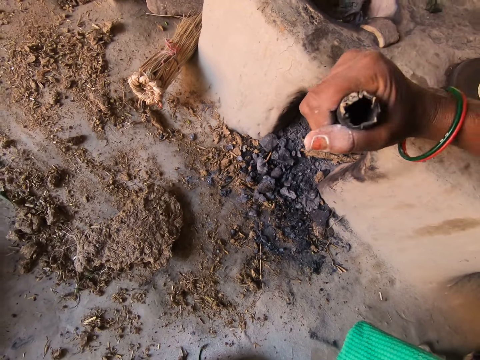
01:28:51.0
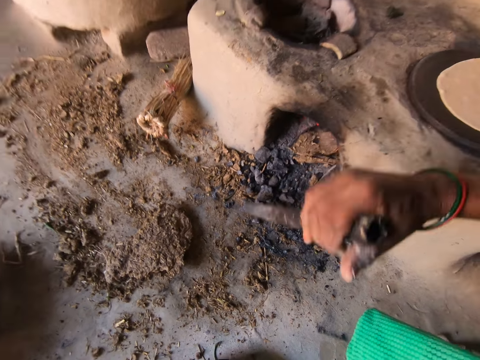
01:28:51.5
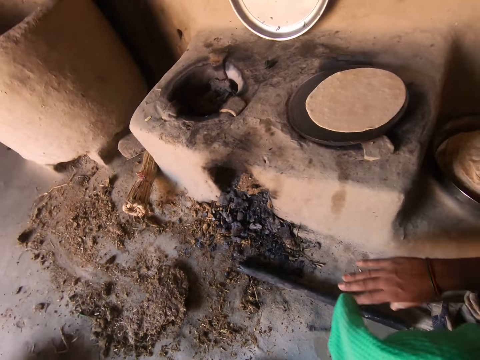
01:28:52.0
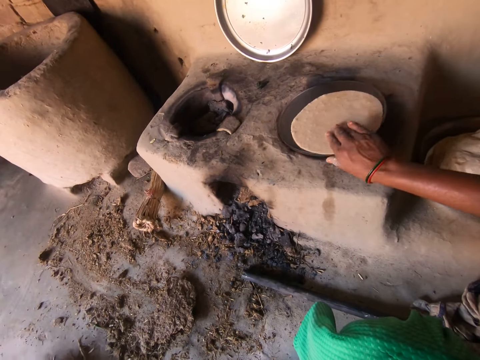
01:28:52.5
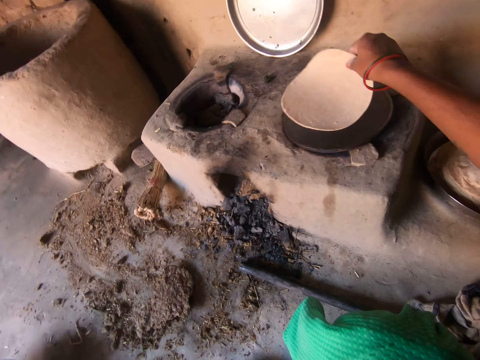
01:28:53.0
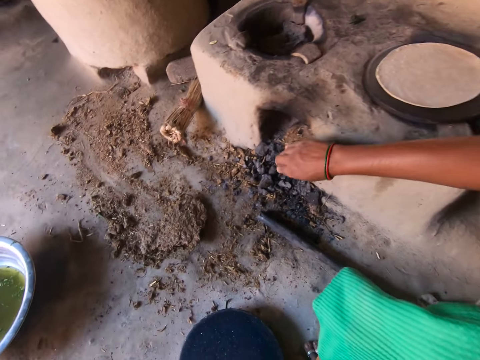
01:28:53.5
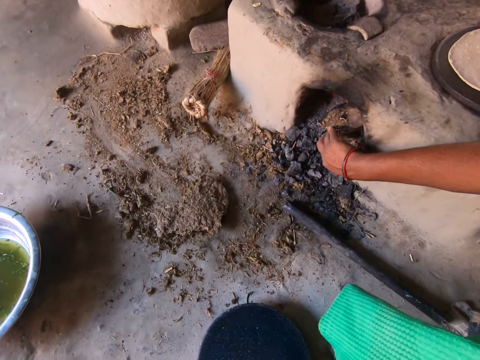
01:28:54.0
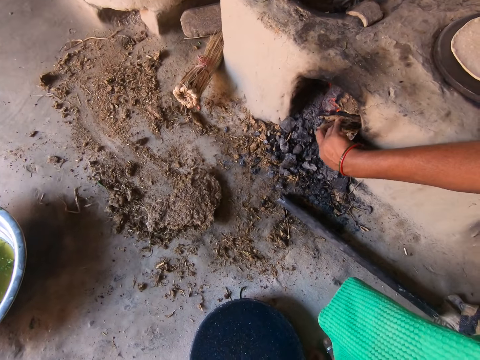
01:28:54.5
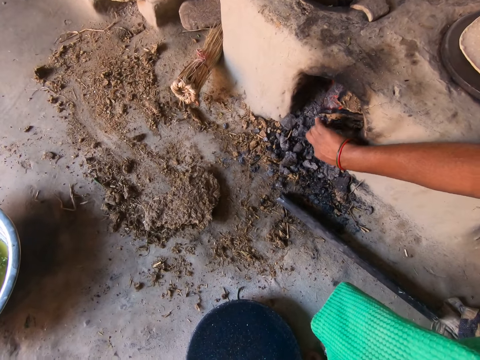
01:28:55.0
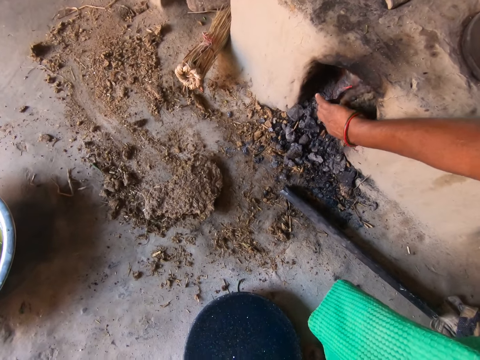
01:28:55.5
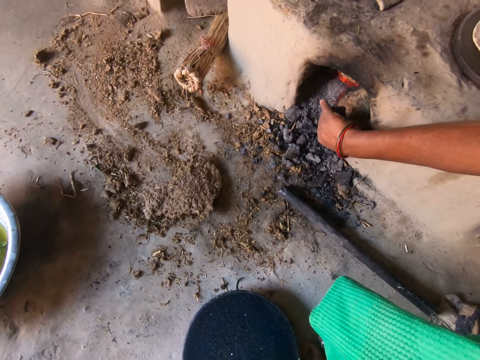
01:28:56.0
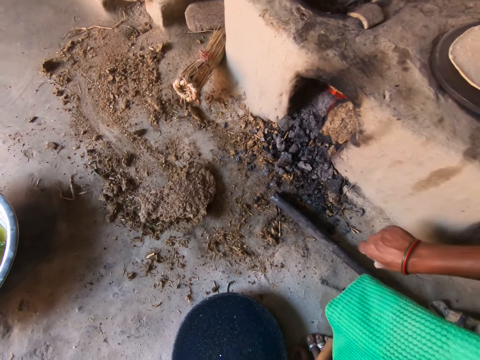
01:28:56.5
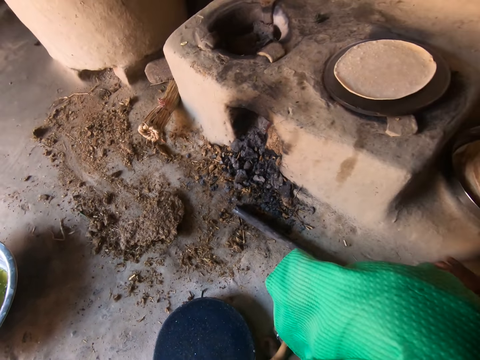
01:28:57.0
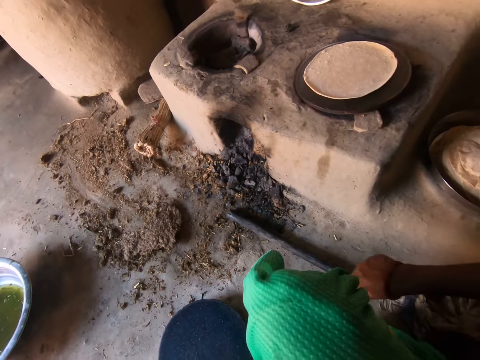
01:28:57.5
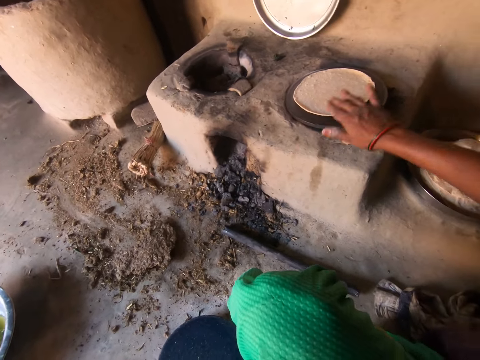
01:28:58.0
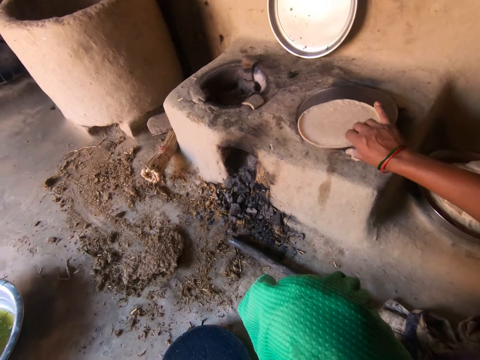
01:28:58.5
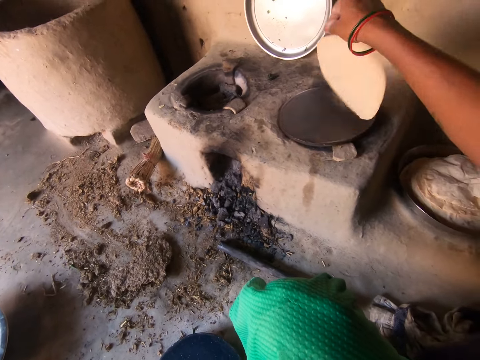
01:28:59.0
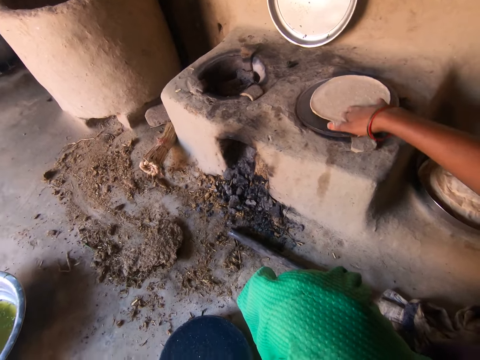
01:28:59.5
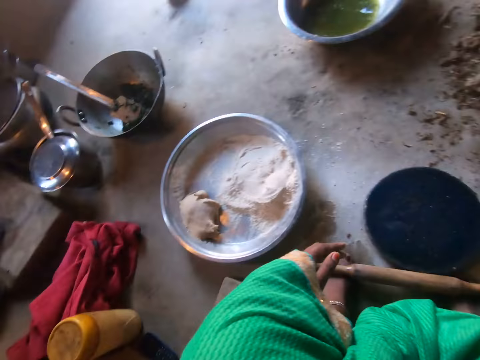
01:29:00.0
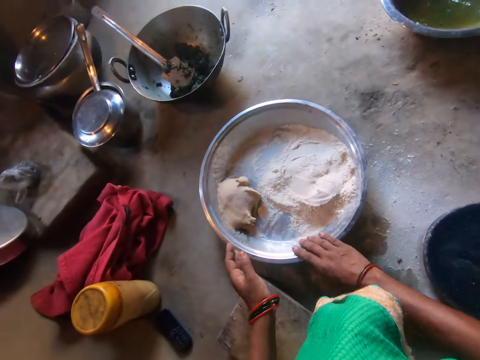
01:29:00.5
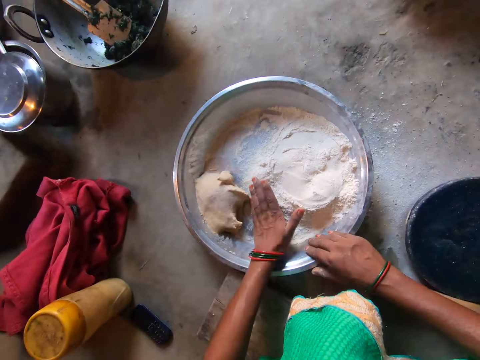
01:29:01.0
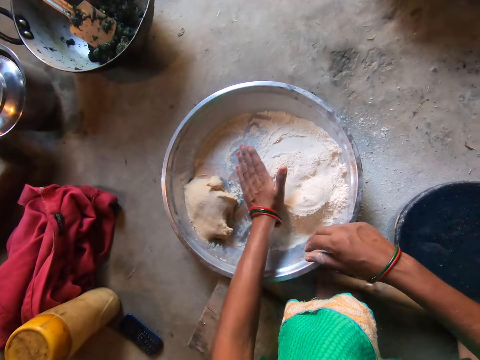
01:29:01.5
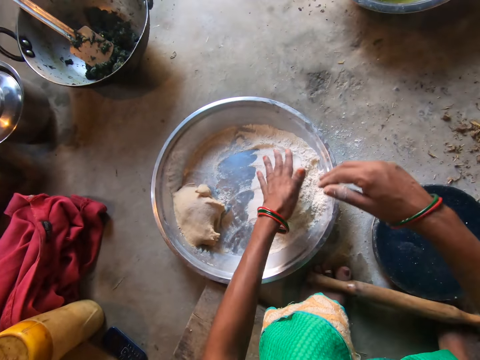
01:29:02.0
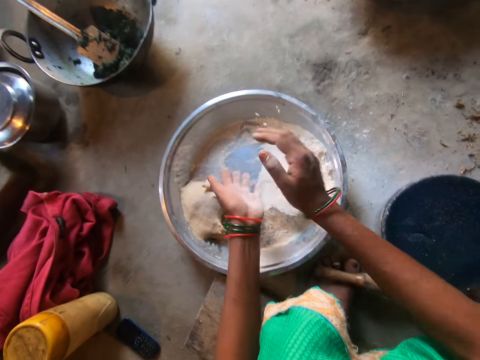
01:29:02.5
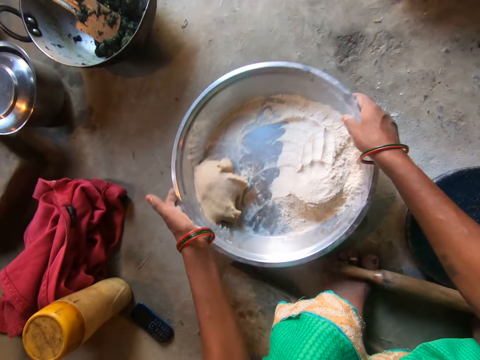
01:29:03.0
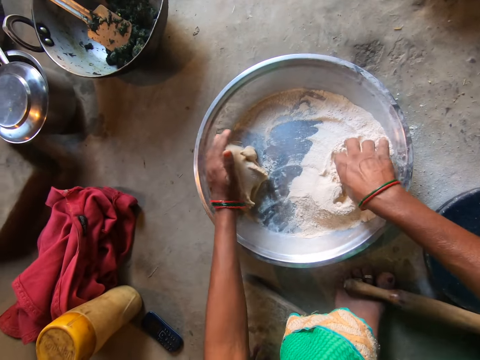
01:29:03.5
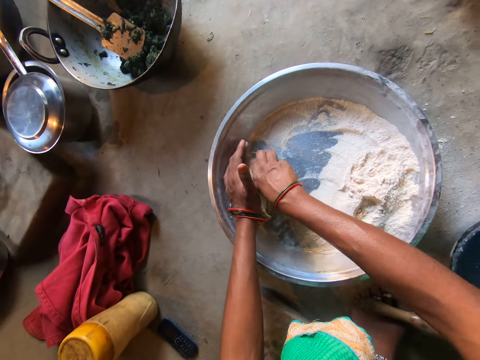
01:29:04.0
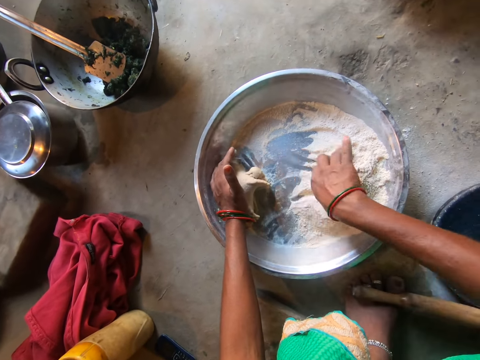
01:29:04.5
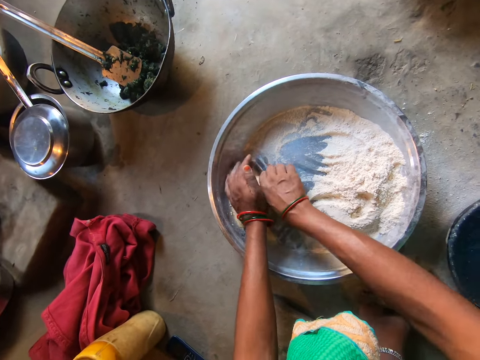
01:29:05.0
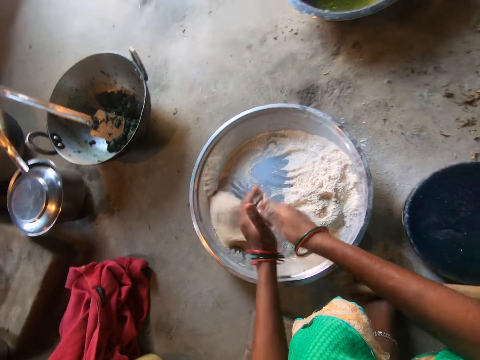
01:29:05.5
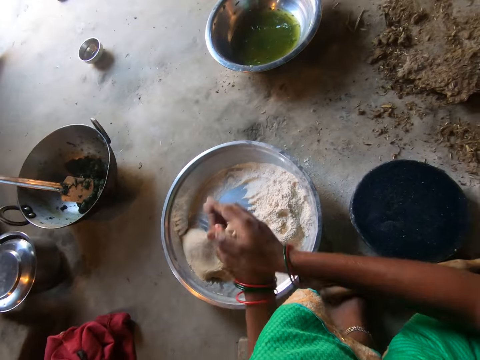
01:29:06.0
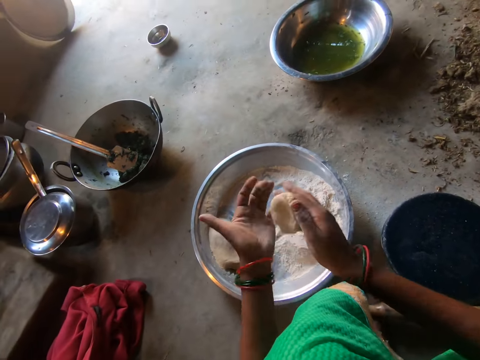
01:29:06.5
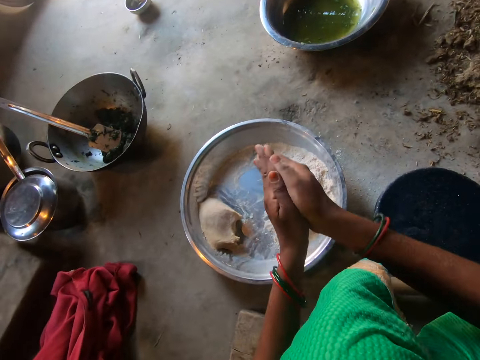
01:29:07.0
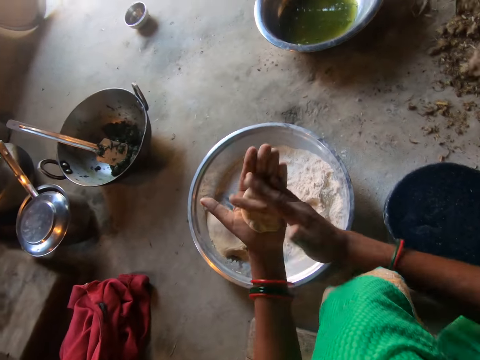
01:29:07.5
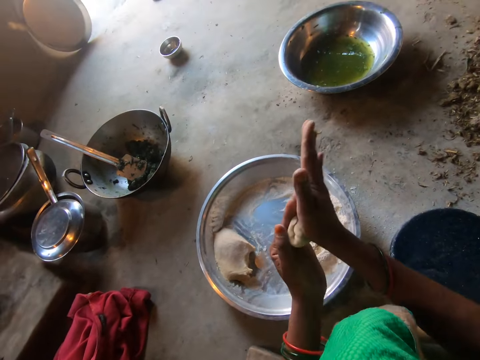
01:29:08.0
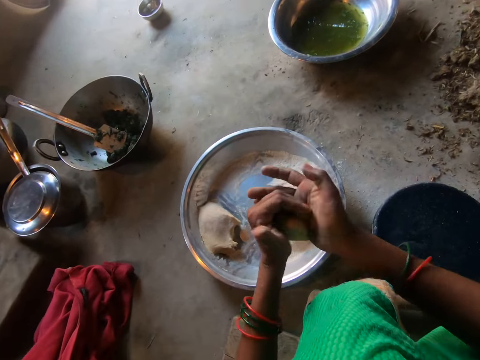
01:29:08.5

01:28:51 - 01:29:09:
The camera wearer drops the rod on the floor with her right hand. She turns over the dough or flat bread on the plate with her right hand. She adjusts the fire with her right hand. She pushes firewood inside the stove. She picks up the dough from the hot plate with her right hand. She turns the flat bread to the other side. She drops the dough on the hot plate. She moves the basin on the floor with her right hand. She moves the flour in the basin to the right with her left hand. She dusts her hands. She moves the basin on the floor with both hands. She cuts out some dough from the basin with her right hand. She rubs the dough in her palms. She rolls the dough.

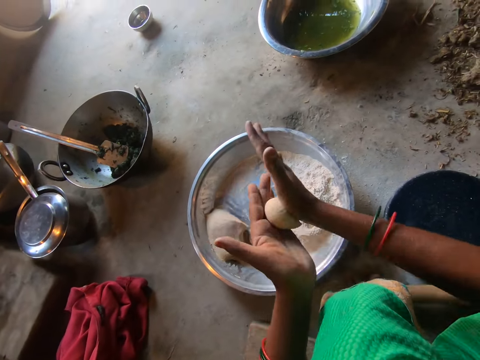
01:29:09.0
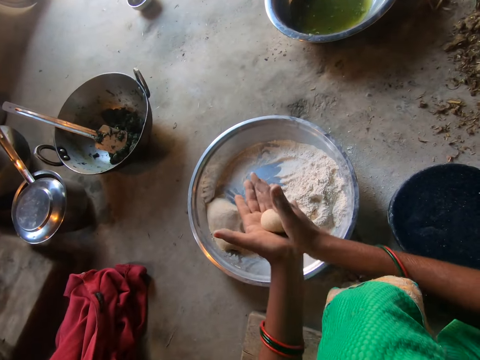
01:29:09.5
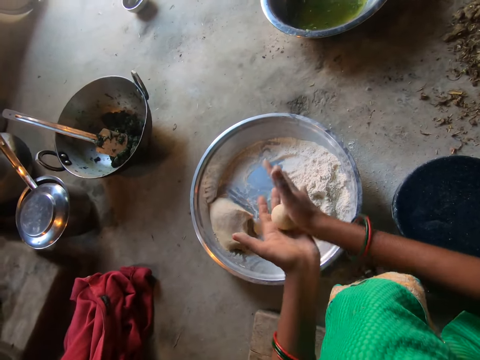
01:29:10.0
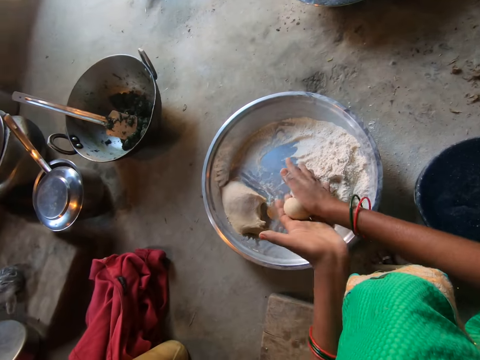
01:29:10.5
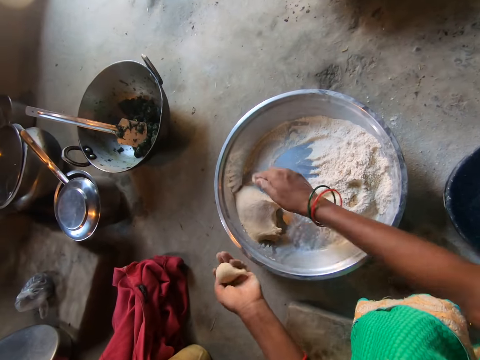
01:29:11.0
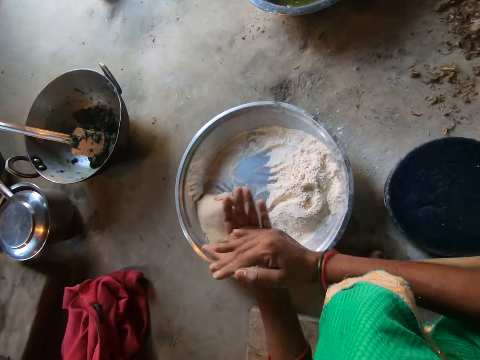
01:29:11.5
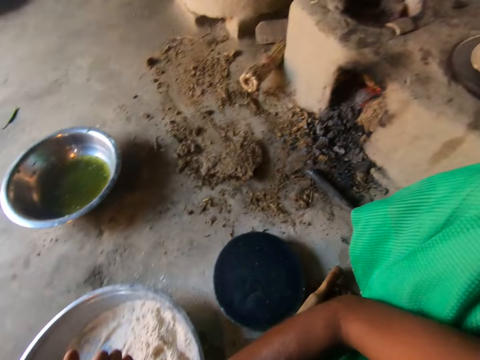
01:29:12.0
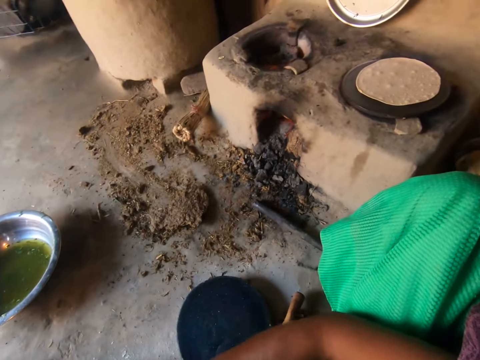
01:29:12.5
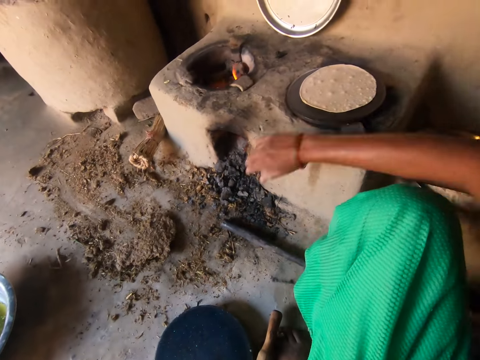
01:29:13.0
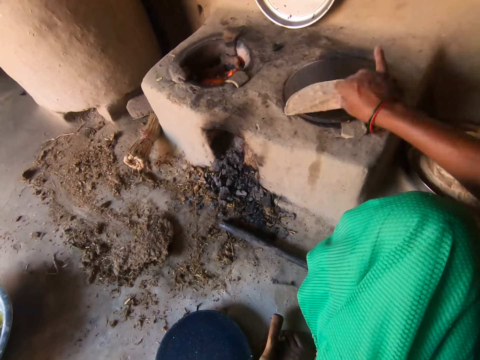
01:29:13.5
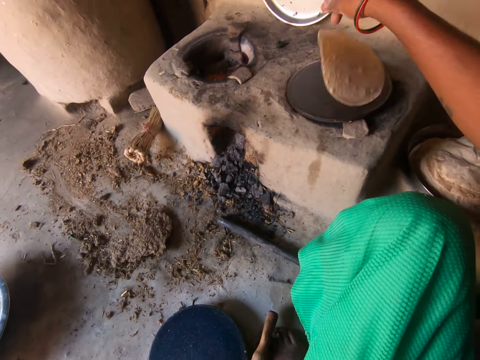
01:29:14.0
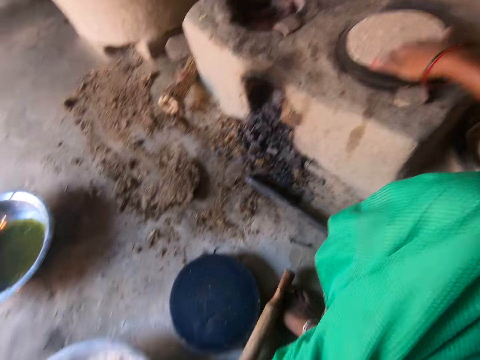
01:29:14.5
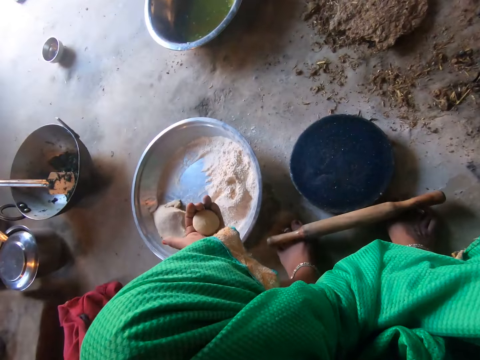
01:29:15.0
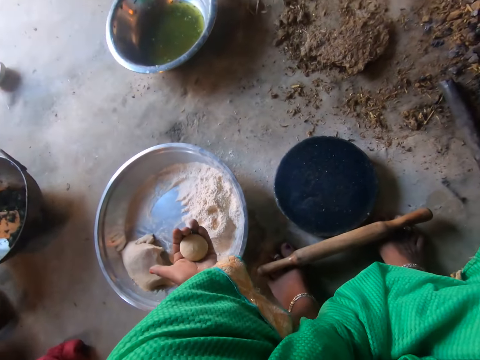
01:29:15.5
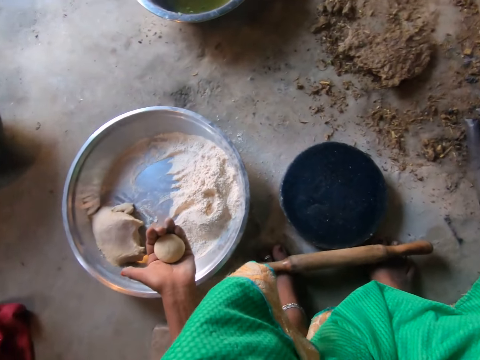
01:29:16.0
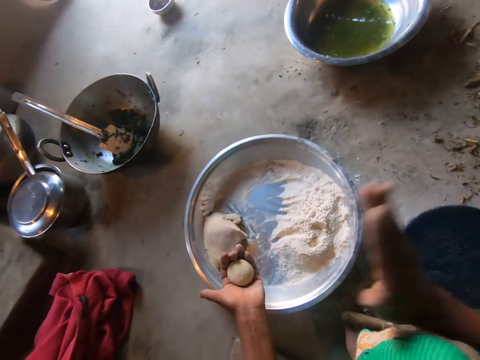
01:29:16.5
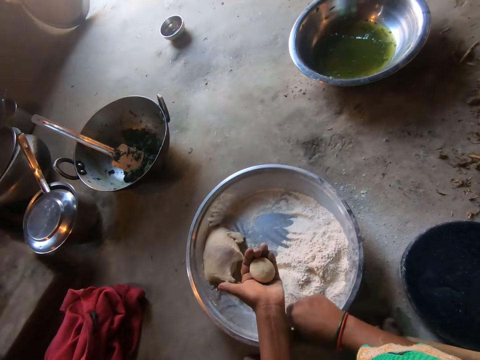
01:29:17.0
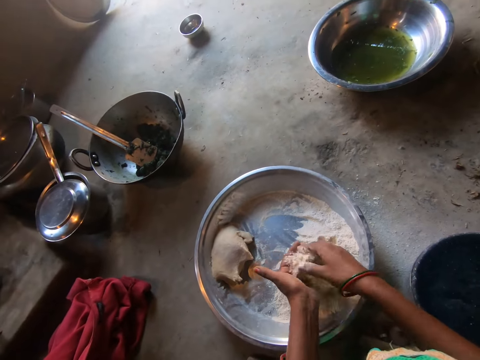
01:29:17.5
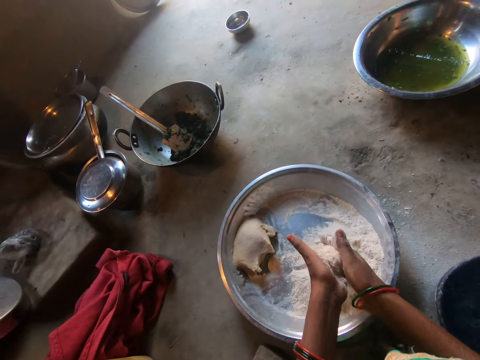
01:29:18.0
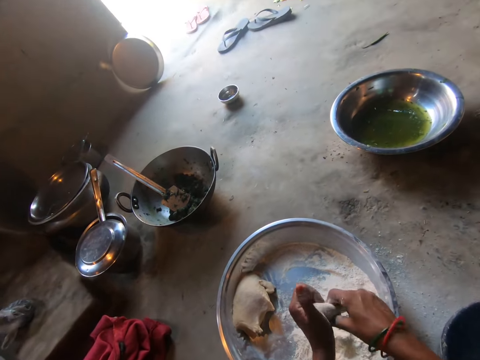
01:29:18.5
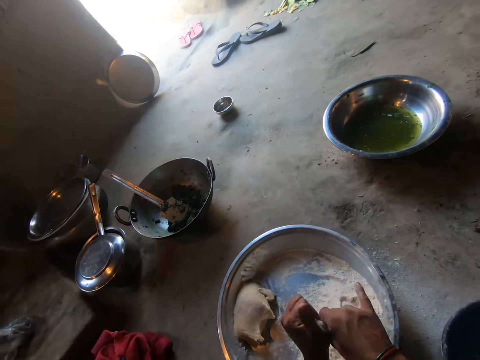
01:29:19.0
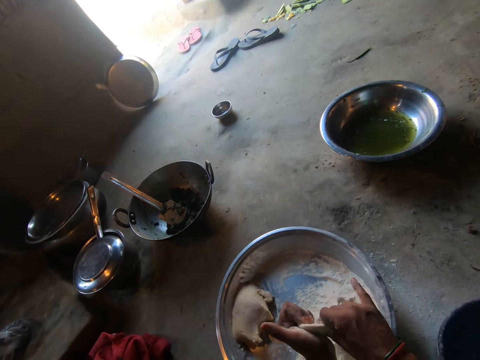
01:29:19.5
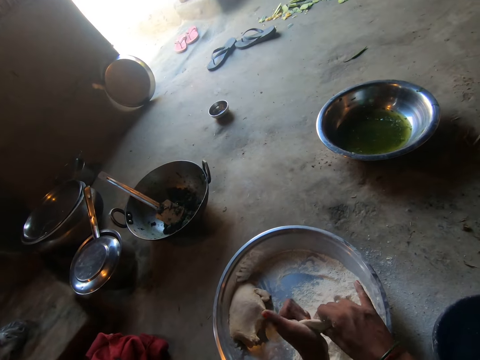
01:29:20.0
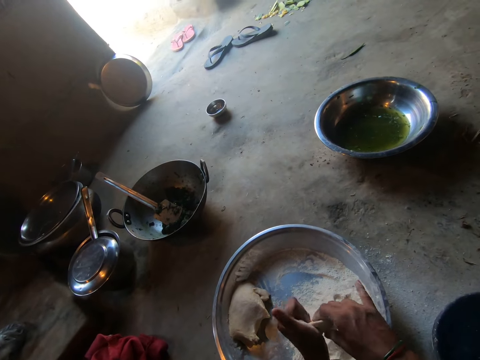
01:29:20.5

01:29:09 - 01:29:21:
The camera wearer turns over the dough on the hot plate with her right hand. She moves the basin on the floor with her right hand. She kneads the dough with both hands. She puts the flour on the dough.
